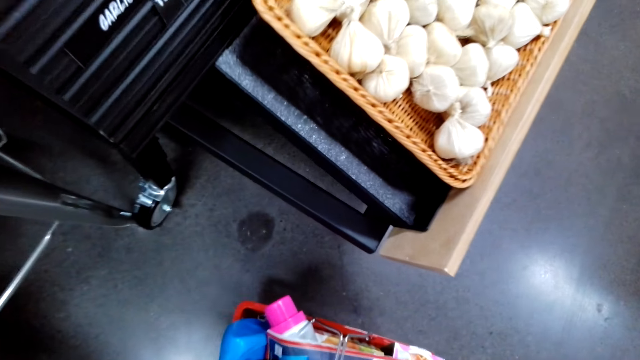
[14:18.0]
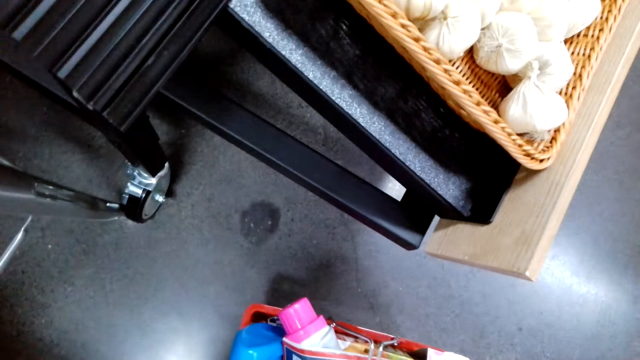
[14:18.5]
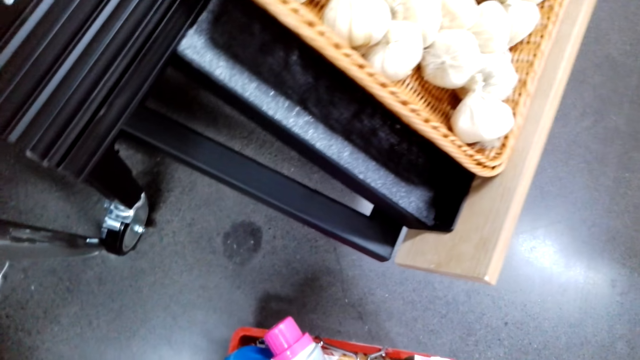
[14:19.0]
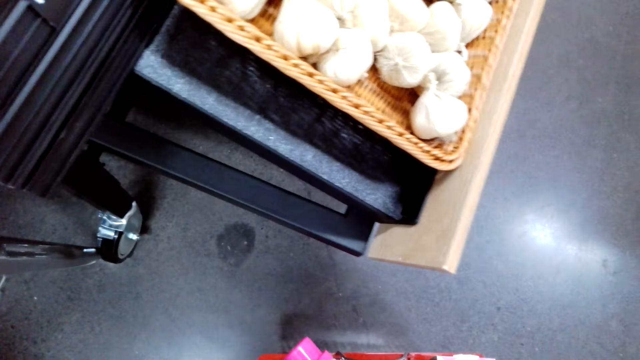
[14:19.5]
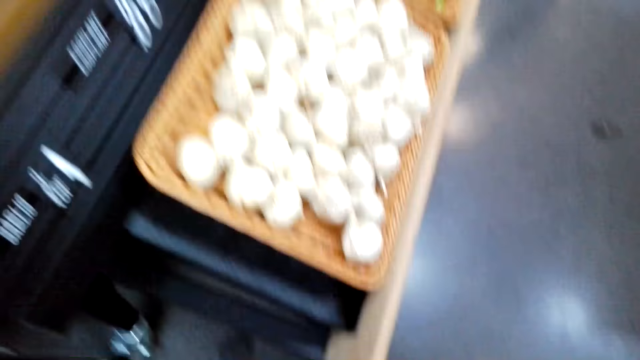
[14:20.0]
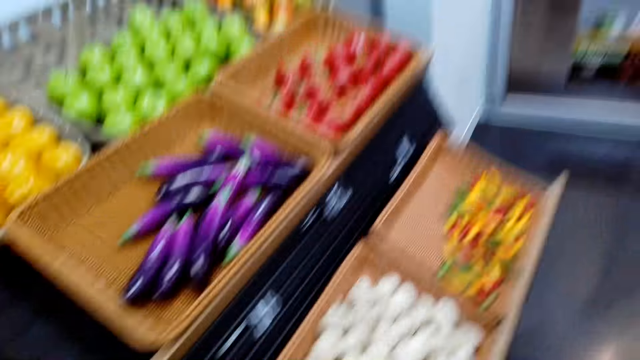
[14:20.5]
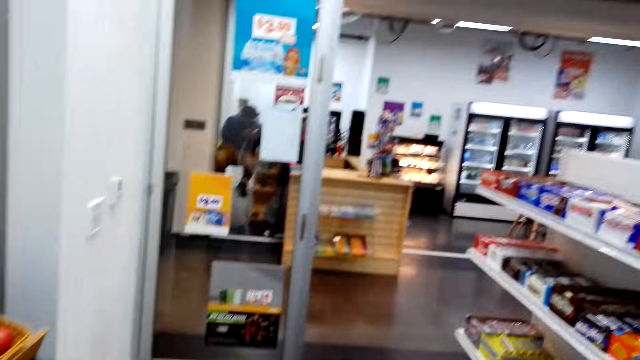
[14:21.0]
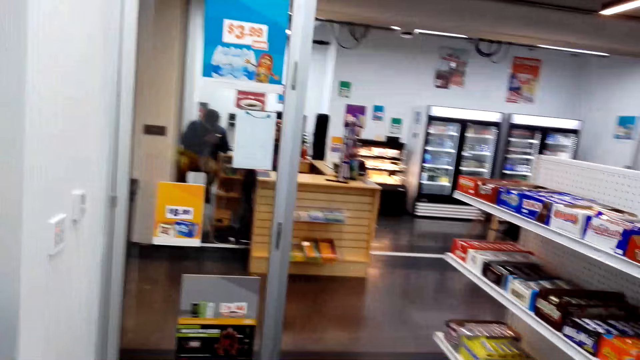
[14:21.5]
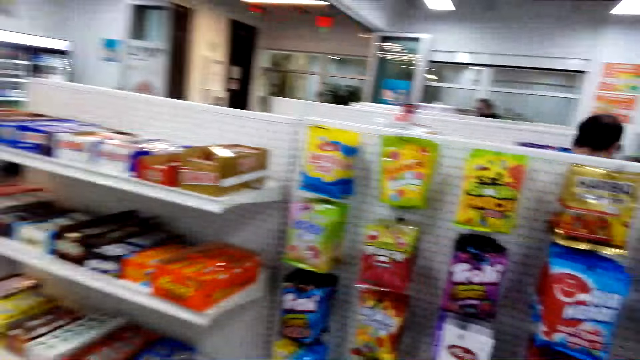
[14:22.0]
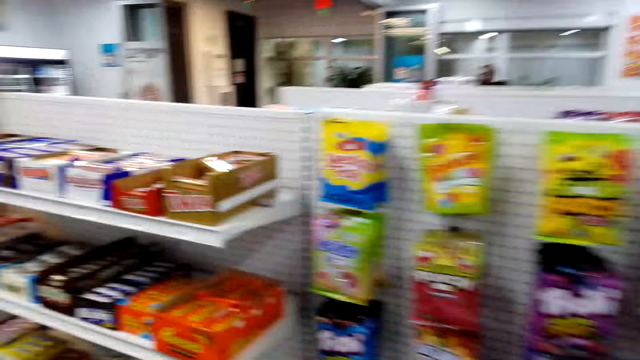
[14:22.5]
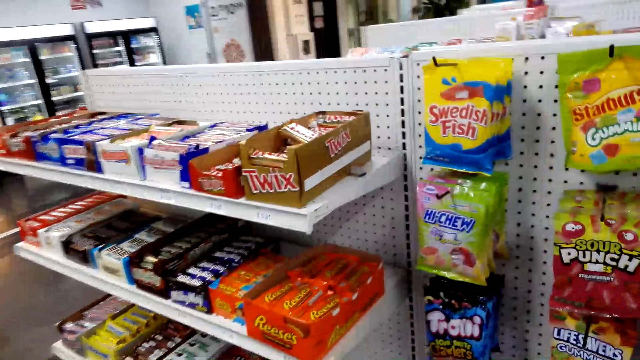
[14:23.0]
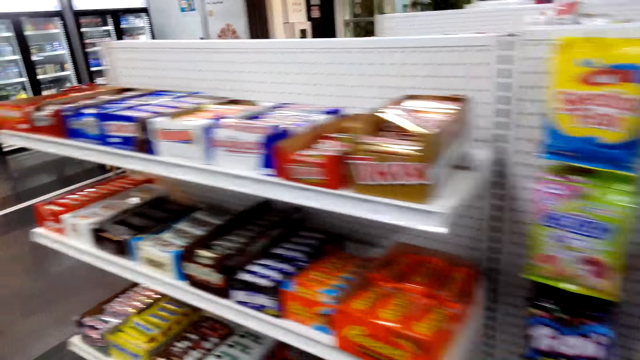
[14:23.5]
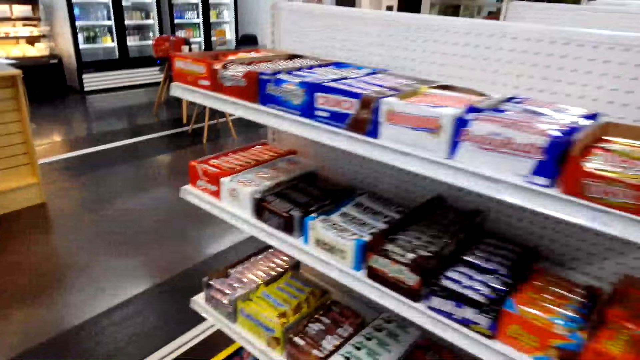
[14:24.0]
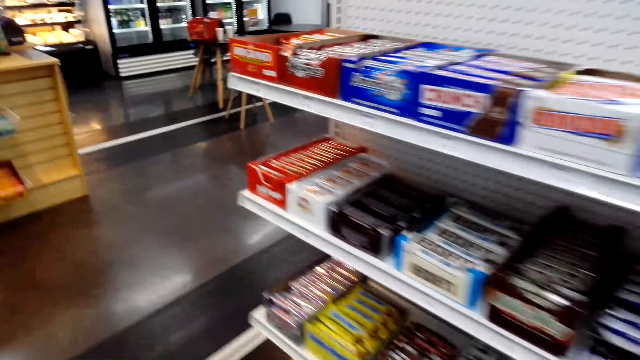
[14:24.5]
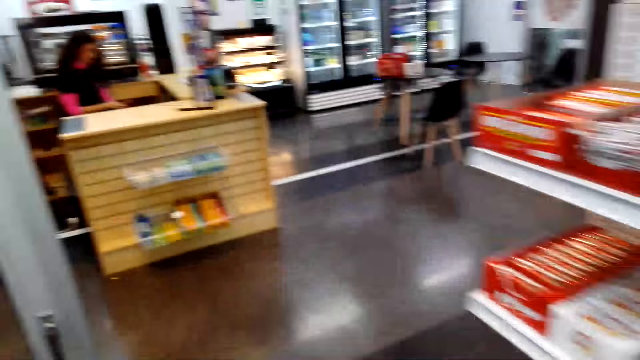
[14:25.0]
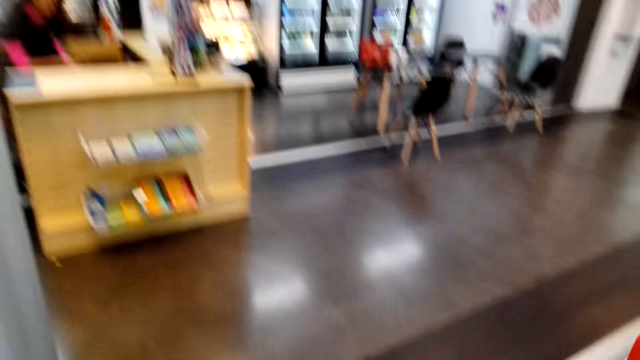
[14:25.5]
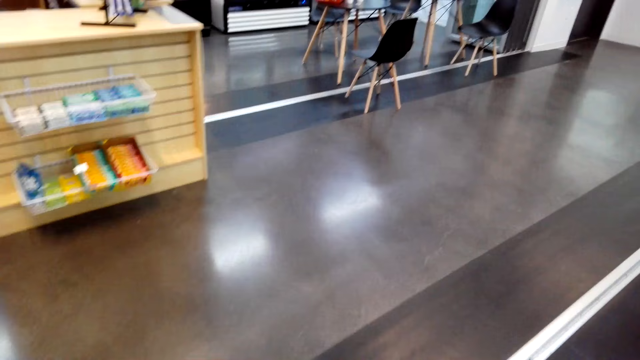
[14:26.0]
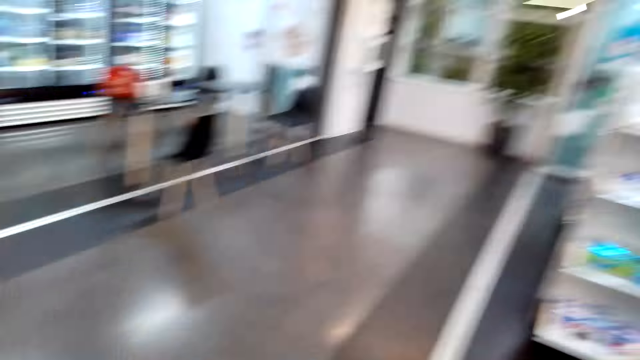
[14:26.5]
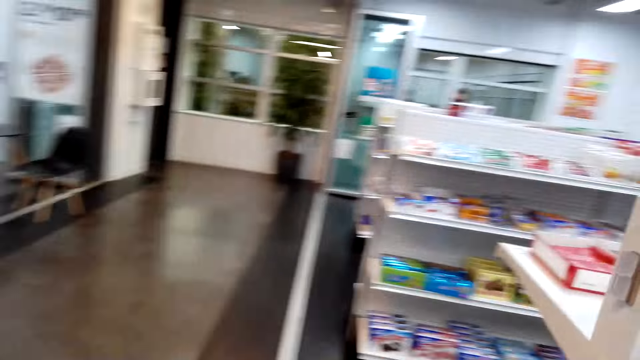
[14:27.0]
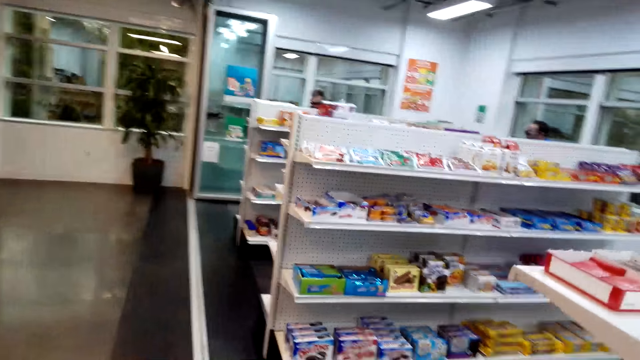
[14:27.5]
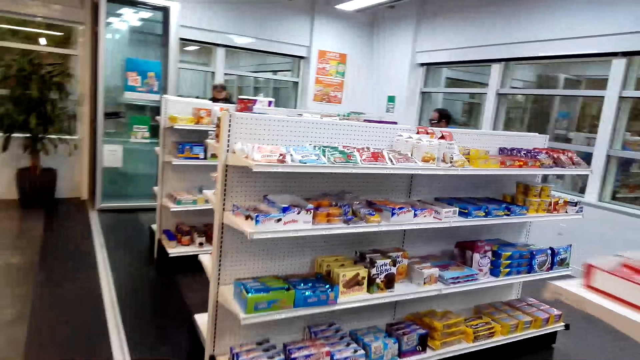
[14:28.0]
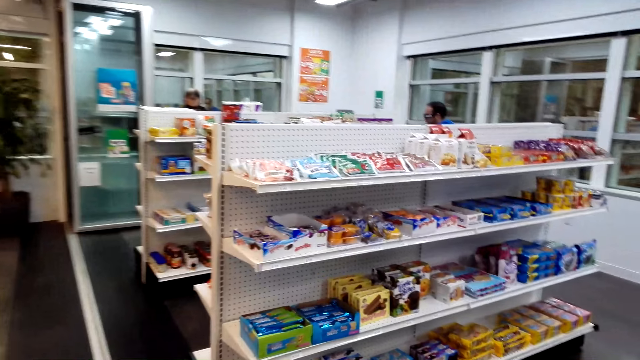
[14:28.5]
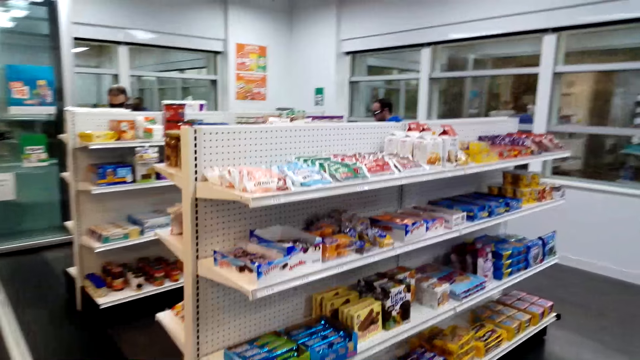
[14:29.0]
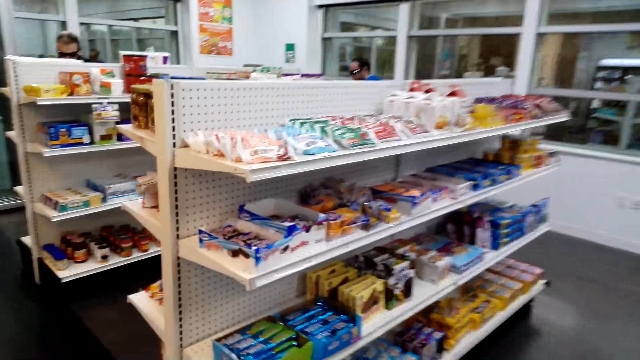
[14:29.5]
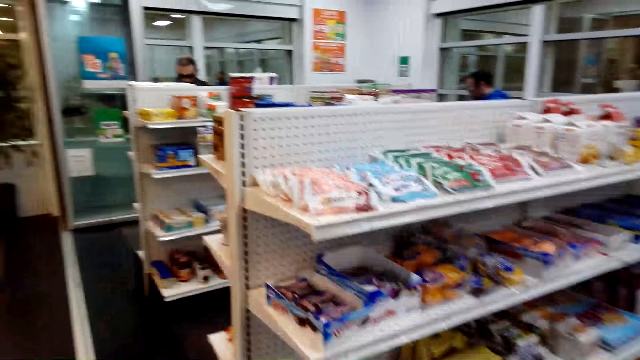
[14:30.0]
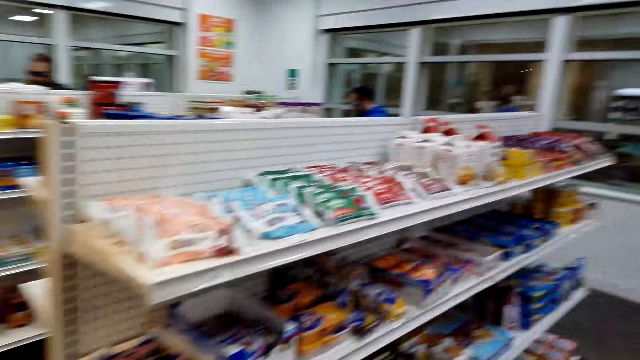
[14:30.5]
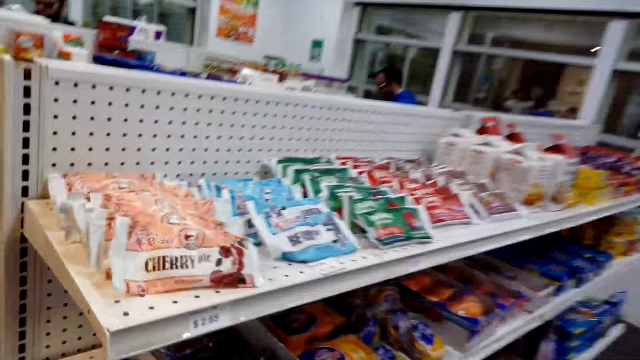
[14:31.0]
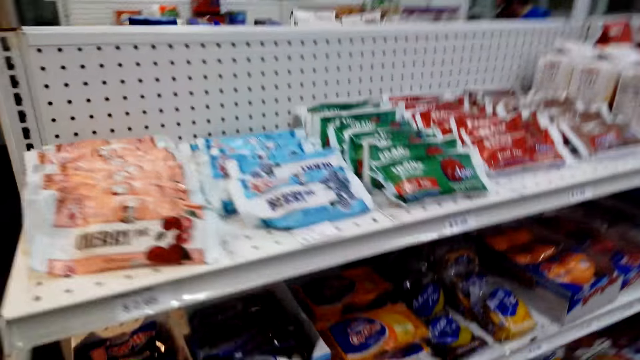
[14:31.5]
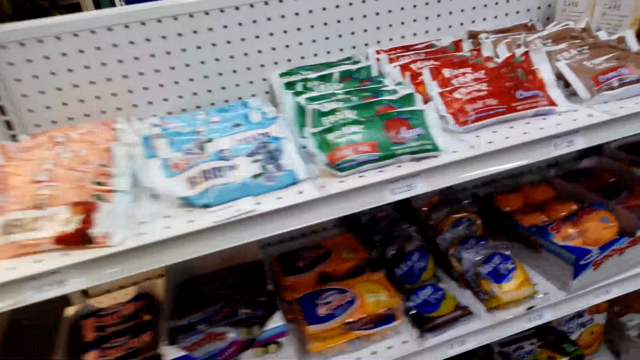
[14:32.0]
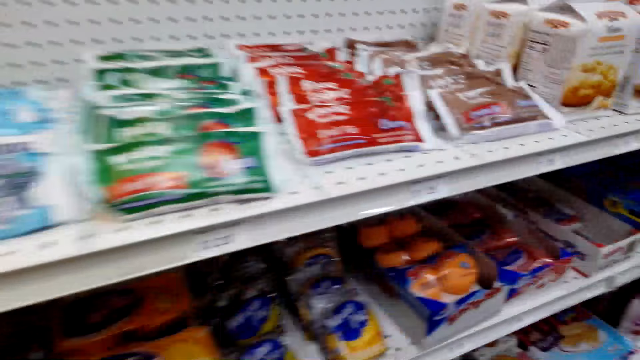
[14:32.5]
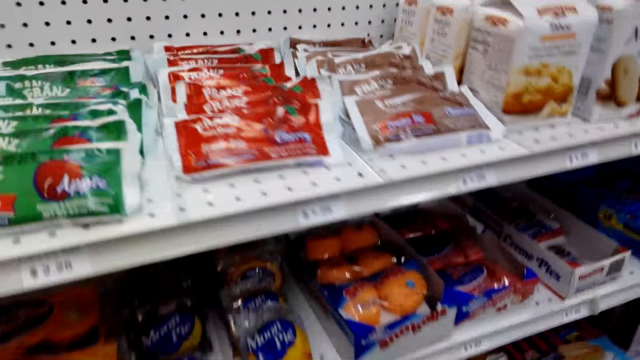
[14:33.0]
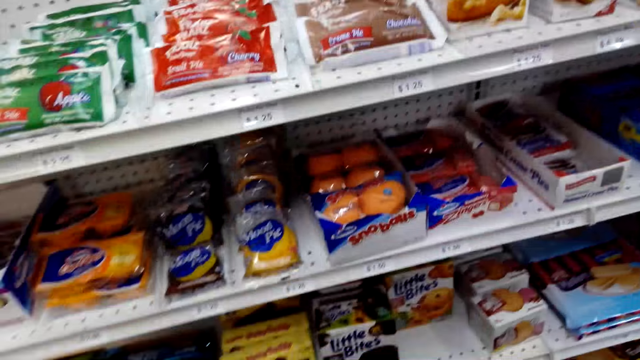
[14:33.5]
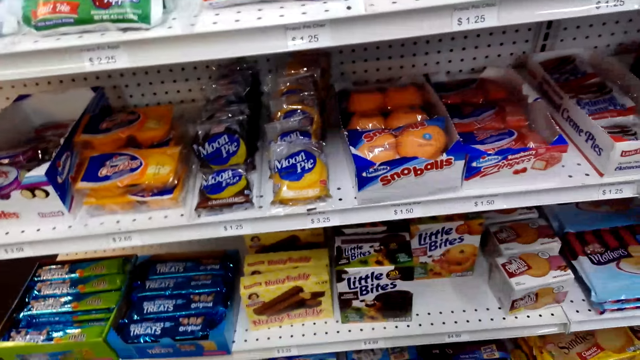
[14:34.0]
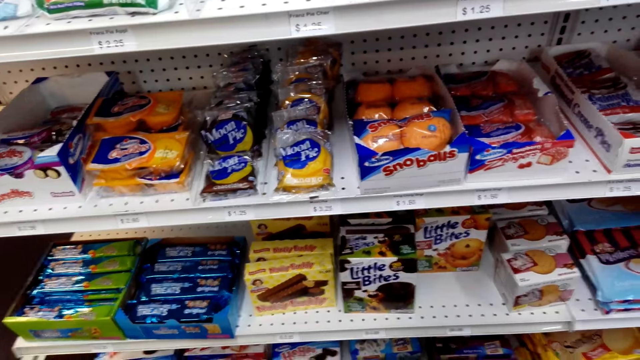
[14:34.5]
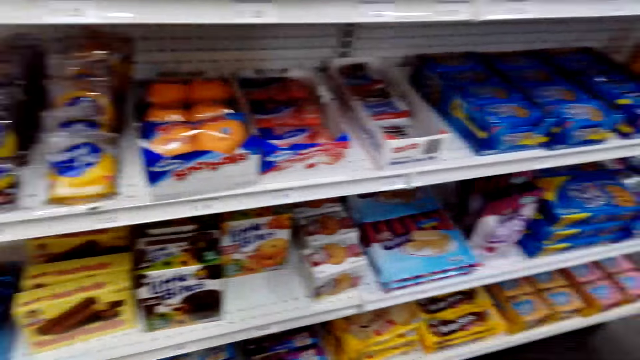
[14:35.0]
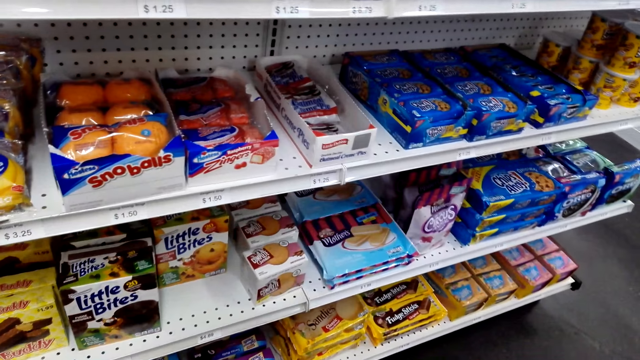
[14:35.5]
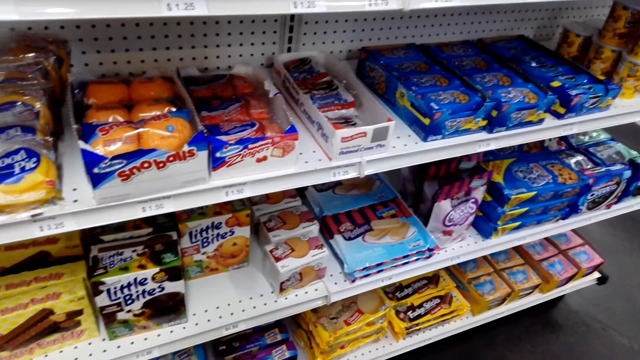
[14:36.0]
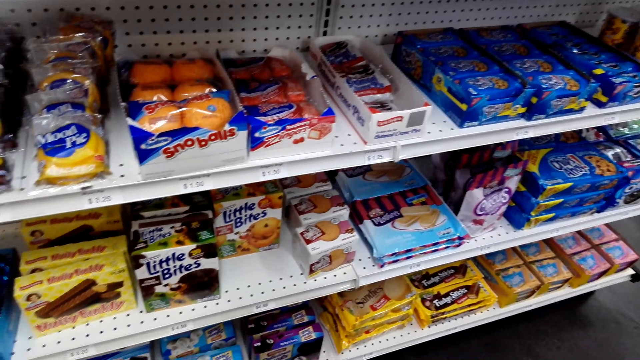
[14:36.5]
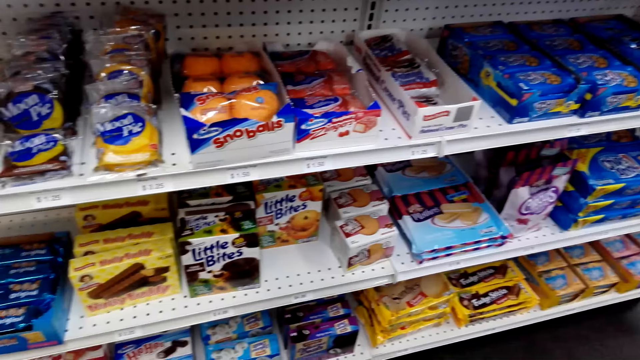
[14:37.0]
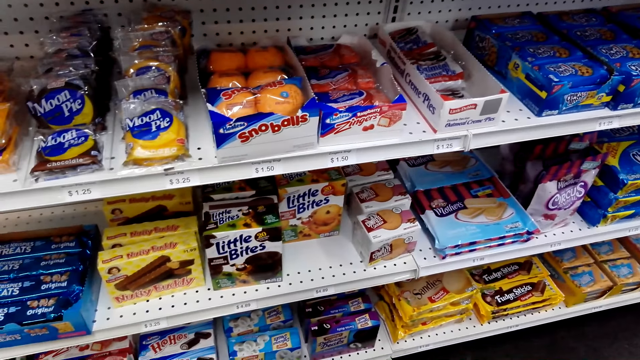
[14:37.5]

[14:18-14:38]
The camera wearer walks around the supermarket. They look at the items in the shelves.
